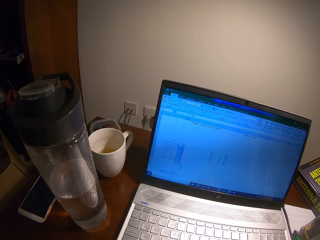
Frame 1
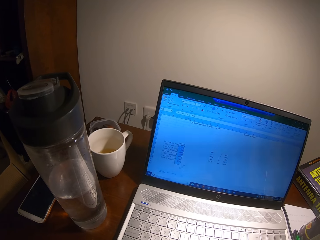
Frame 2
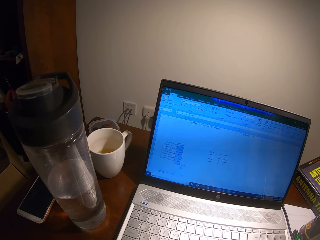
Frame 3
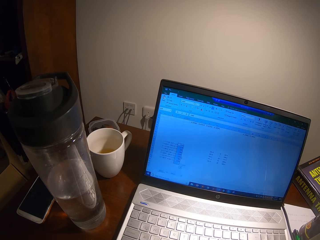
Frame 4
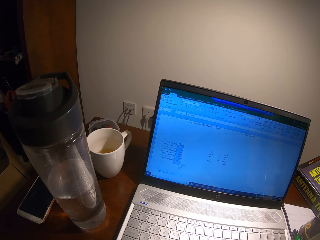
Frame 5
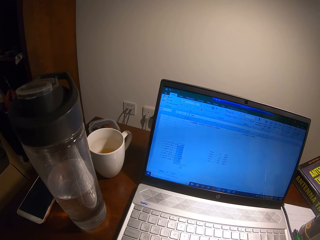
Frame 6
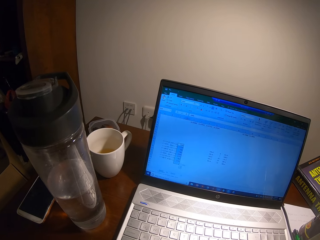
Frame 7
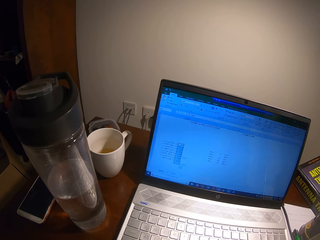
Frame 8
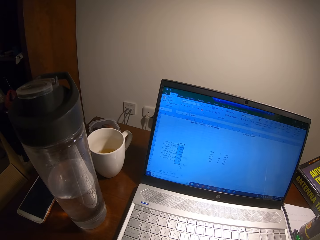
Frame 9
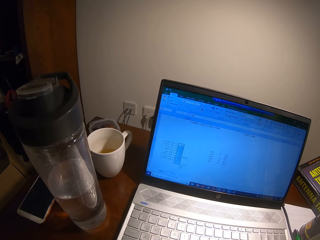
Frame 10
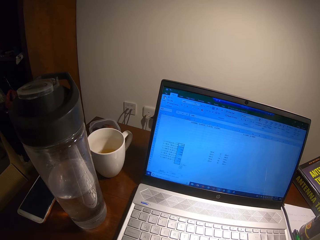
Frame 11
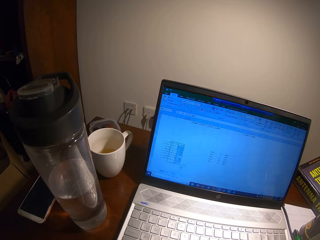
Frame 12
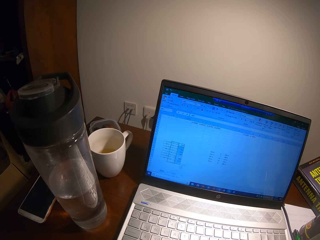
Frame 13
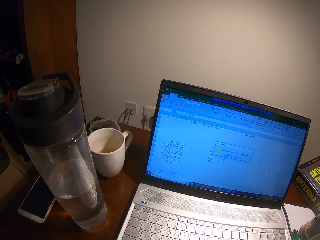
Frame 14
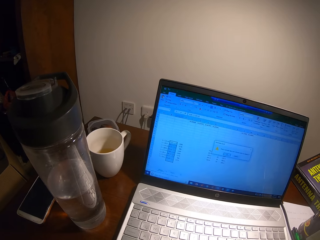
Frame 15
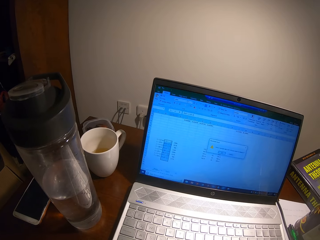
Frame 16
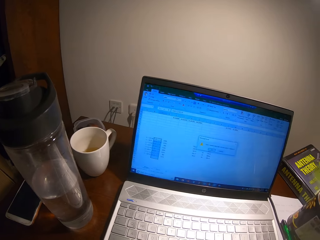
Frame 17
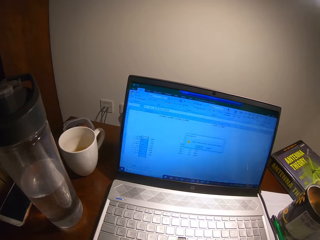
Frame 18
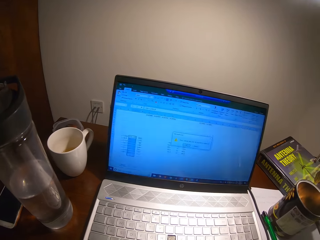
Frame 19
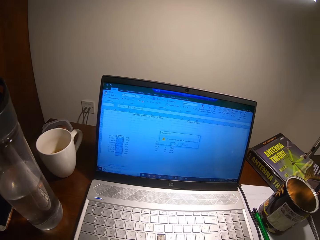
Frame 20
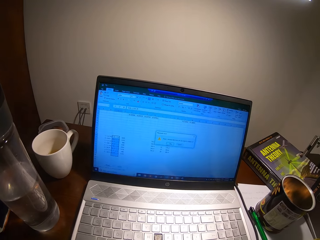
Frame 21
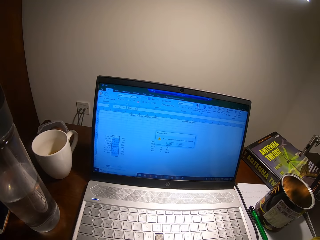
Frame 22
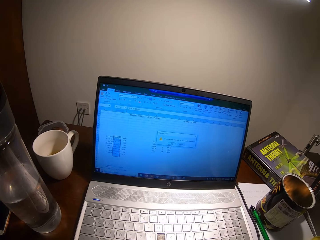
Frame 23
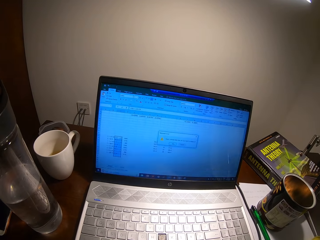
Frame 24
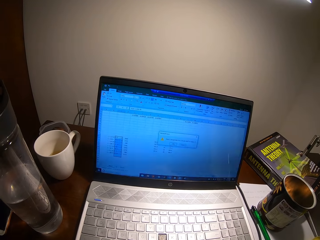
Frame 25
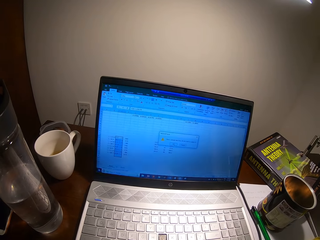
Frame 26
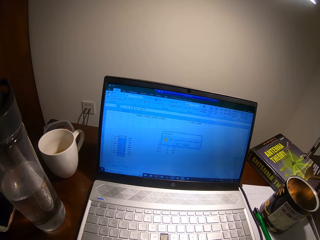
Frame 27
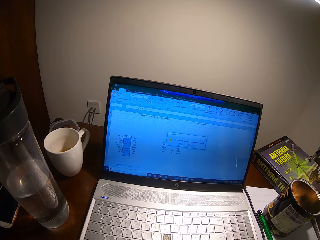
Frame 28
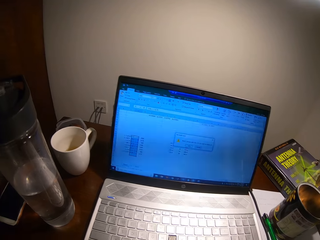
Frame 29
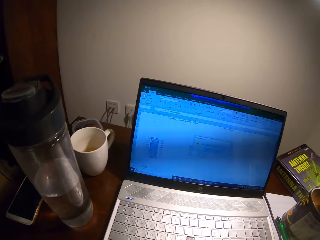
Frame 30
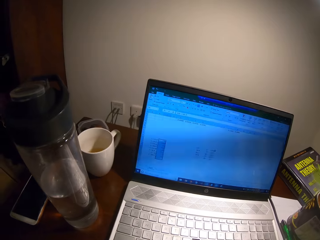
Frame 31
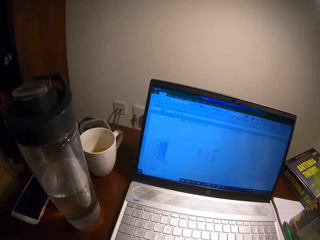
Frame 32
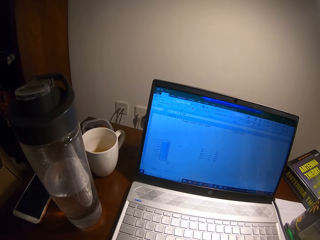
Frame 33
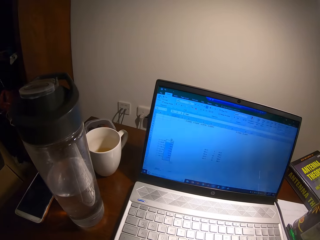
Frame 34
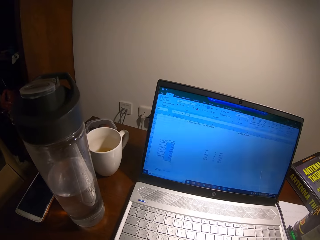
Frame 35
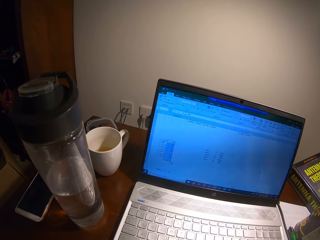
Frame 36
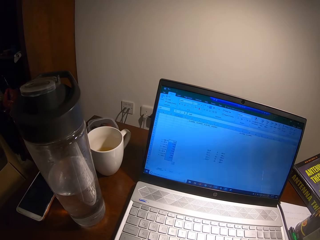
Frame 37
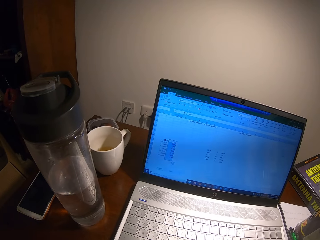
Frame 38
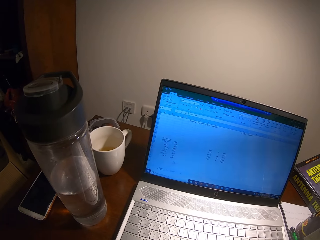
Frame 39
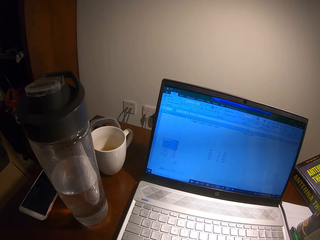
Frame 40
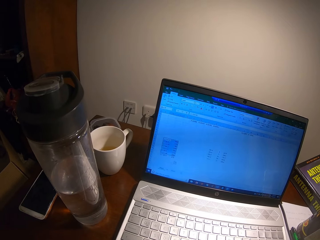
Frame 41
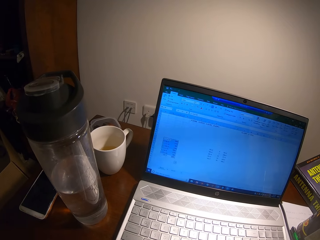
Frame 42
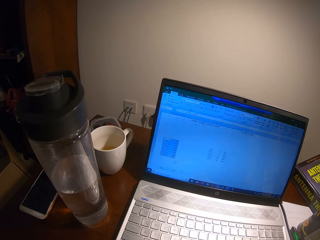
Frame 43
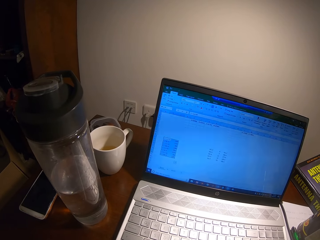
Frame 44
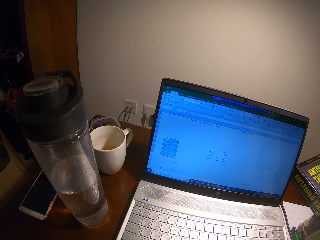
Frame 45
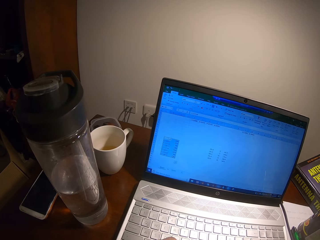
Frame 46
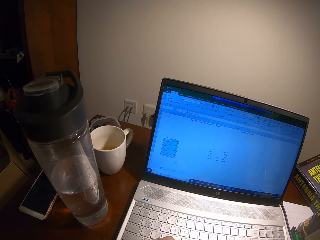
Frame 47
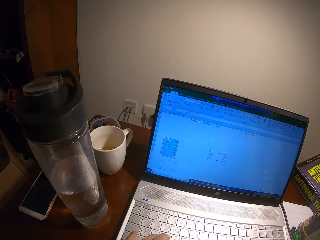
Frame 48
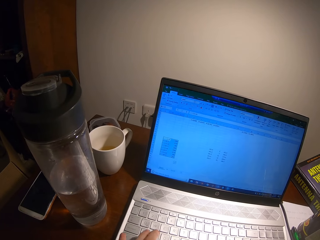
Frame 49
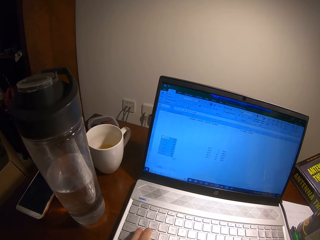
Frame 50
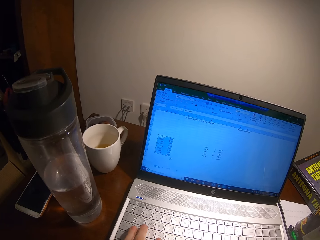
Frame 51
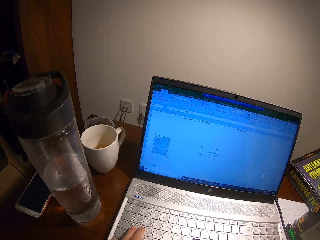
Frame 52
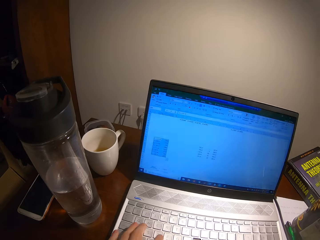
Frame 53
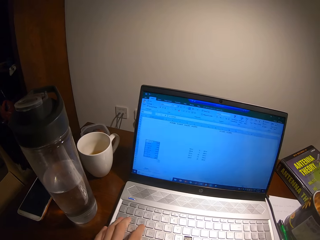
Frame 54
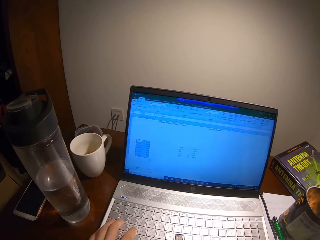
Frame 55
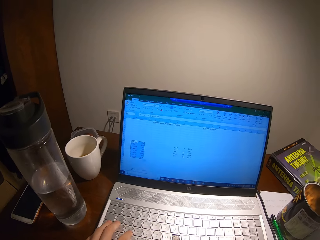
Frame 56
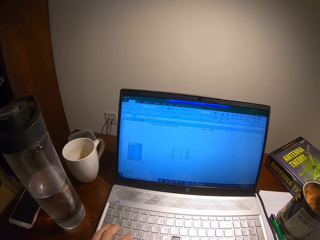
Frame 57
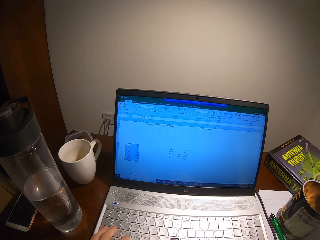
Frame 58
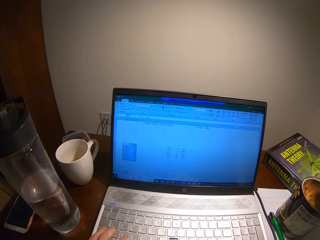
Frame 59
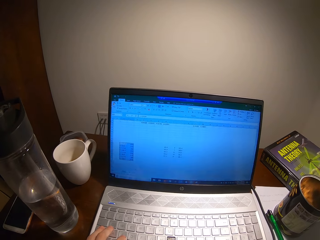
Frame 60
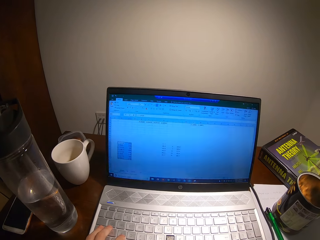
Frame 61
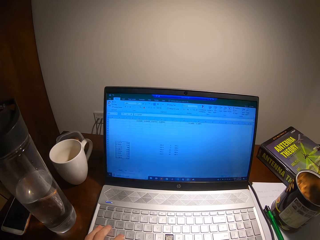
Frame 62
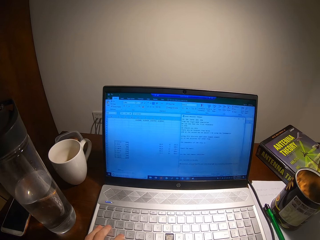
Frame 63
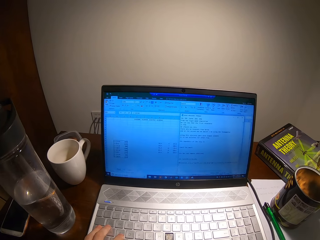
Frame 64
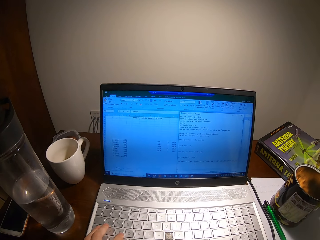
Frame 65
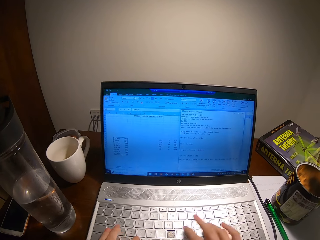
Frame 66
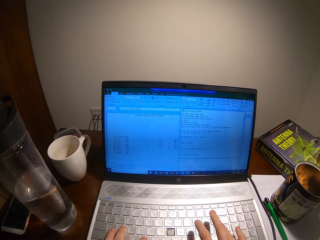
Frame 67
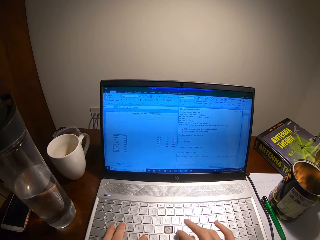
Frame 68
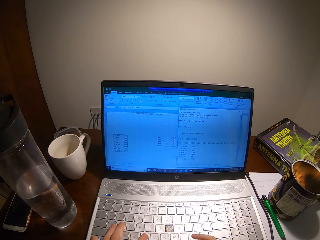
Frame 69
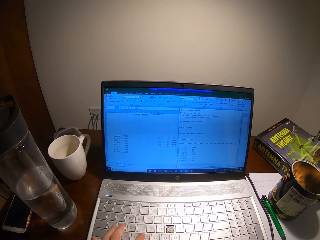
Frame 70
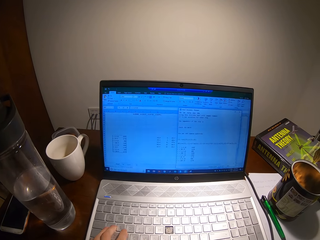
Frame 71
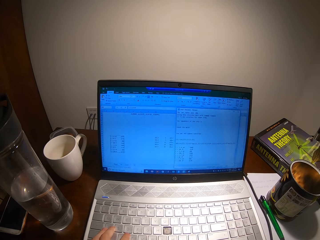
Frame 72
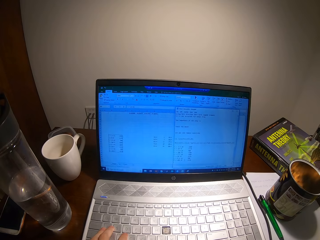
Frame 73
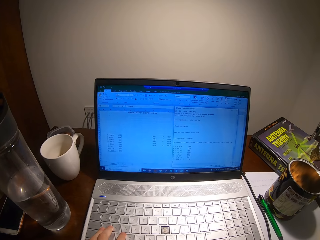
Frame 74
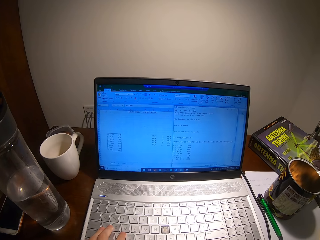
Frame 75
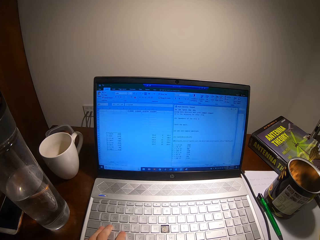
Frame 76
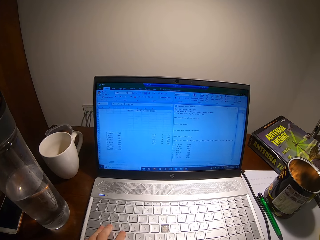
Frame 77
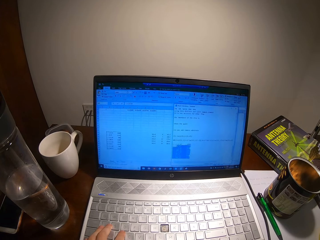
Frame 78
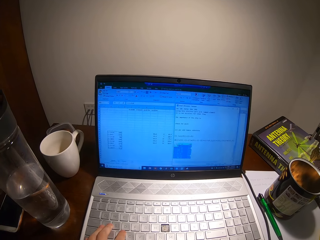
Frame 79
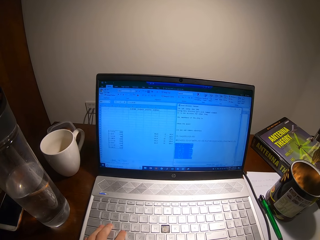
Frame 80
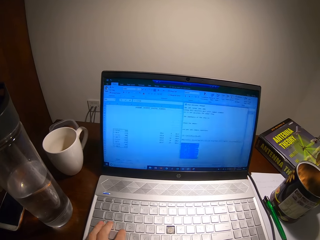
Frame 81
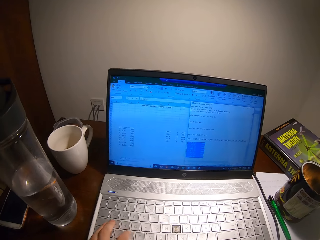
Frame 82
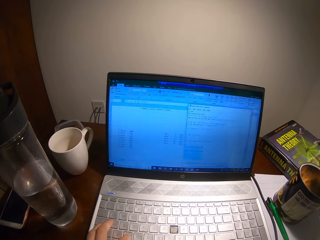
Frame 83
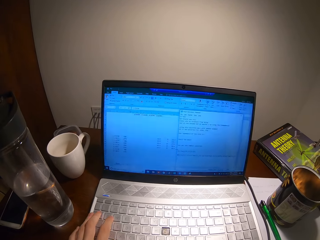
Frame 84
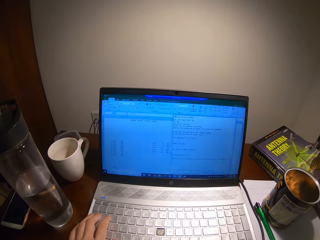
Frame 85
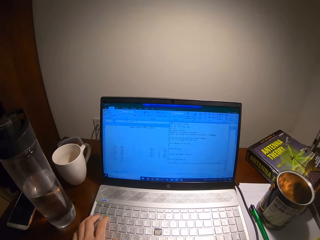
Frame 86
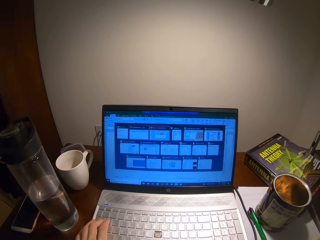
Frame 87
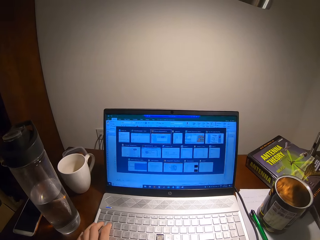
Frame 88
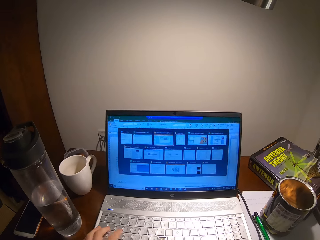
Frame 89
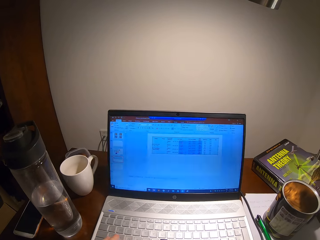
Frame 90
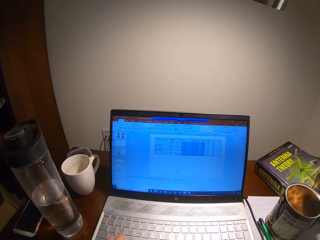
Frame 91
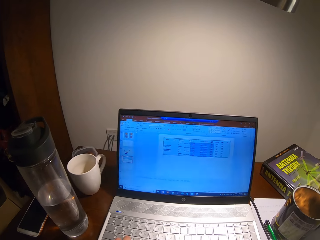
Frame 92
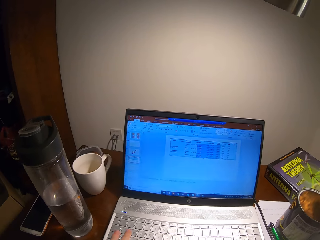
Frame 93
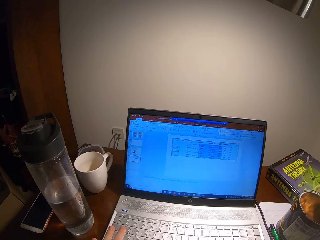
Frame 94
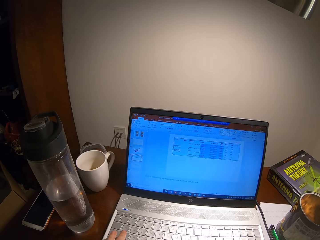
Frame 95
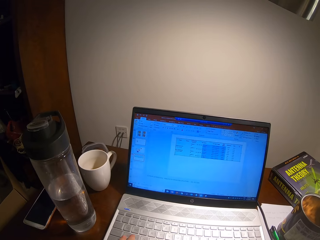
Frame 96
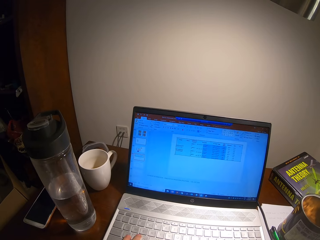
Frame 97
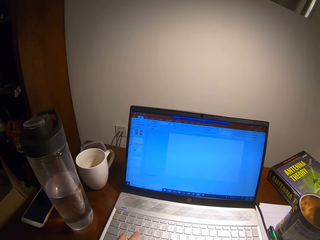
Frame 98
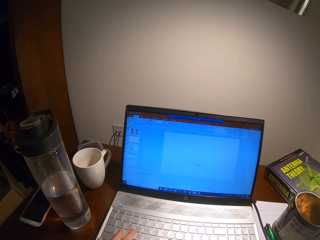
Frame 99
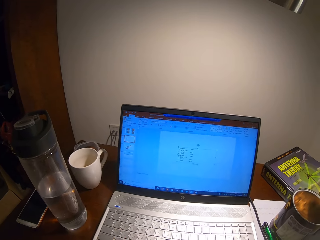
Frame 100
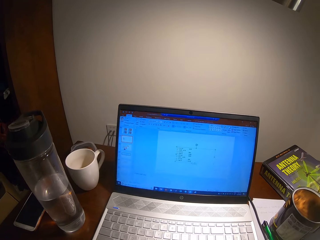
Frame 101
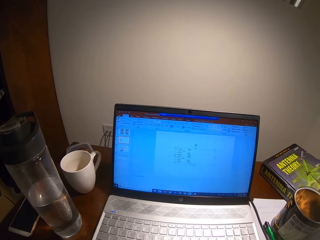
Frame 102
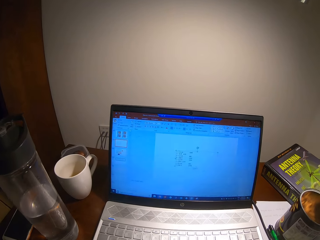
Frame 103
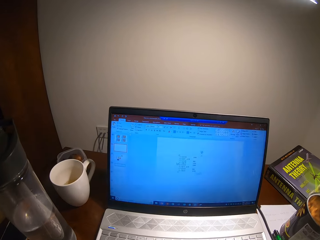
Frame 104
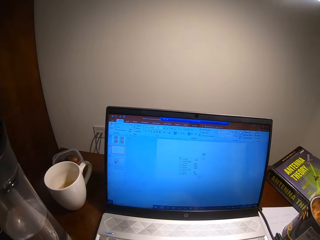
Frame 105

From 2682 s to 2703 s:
The camera wearer types on the laptop.
